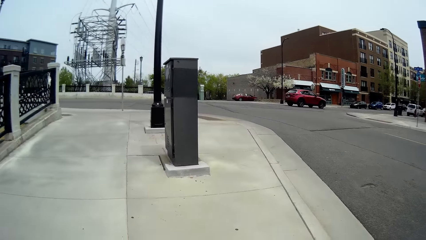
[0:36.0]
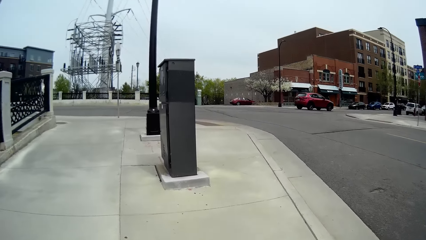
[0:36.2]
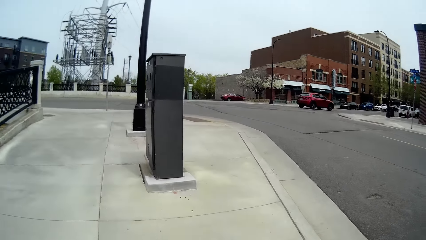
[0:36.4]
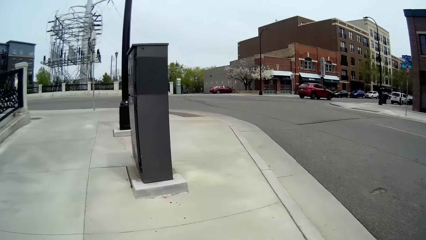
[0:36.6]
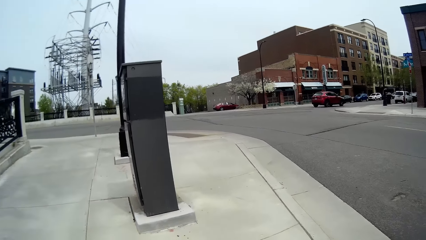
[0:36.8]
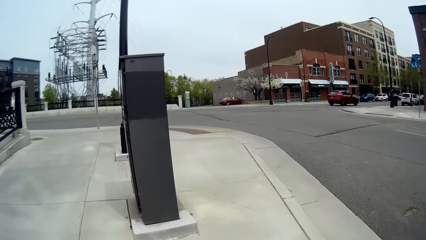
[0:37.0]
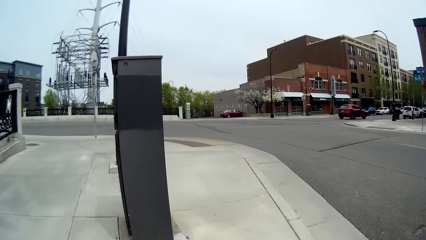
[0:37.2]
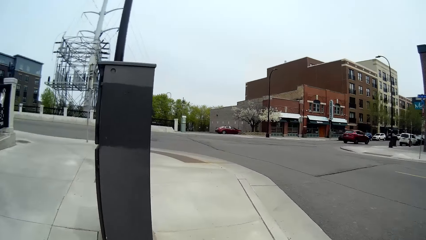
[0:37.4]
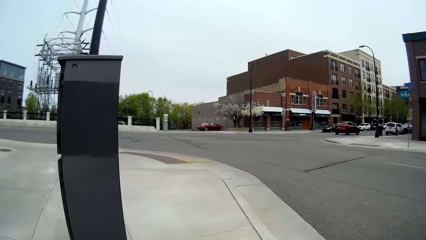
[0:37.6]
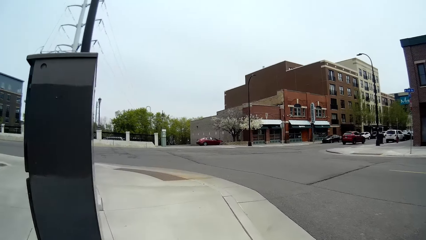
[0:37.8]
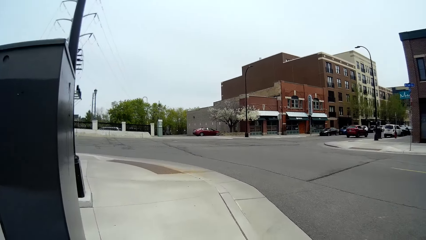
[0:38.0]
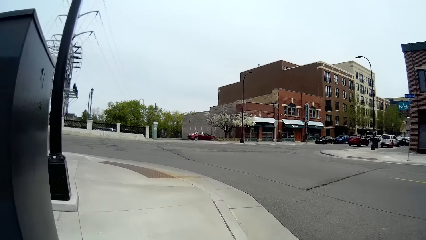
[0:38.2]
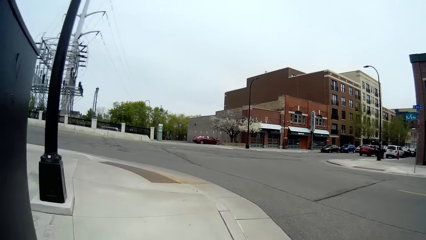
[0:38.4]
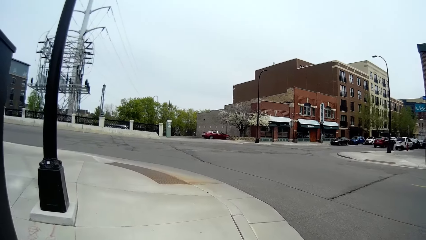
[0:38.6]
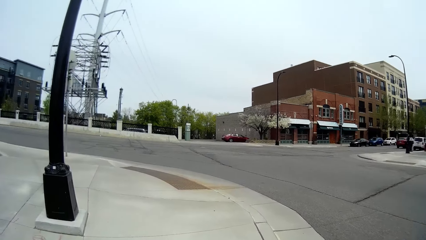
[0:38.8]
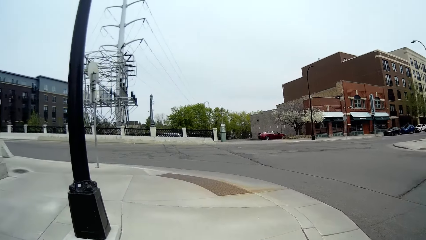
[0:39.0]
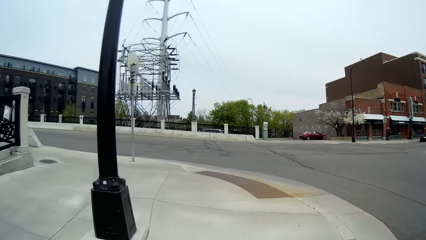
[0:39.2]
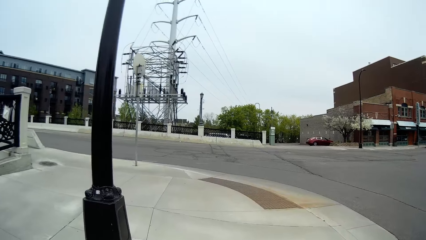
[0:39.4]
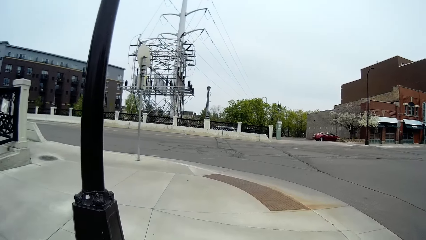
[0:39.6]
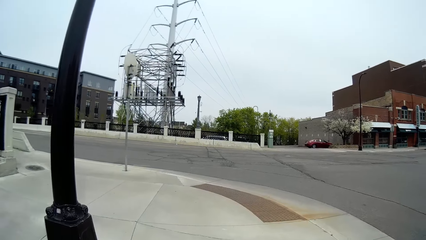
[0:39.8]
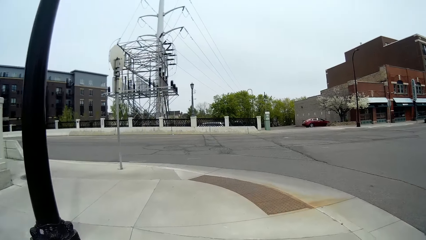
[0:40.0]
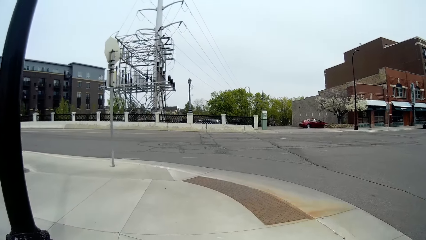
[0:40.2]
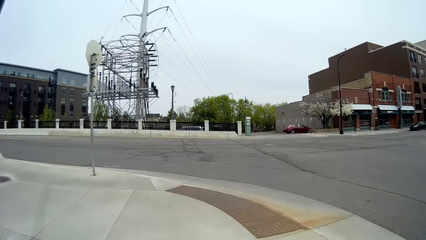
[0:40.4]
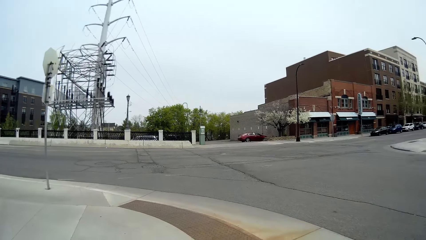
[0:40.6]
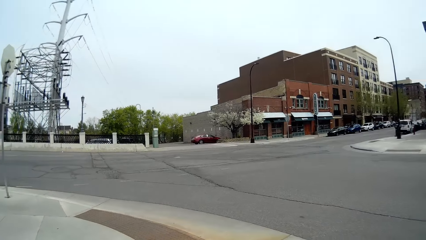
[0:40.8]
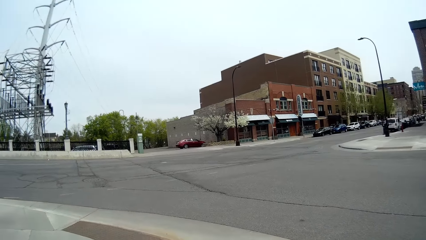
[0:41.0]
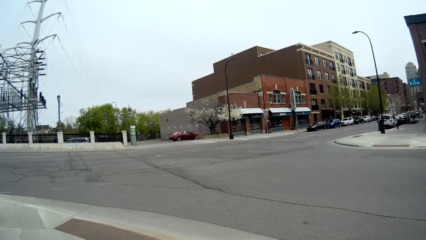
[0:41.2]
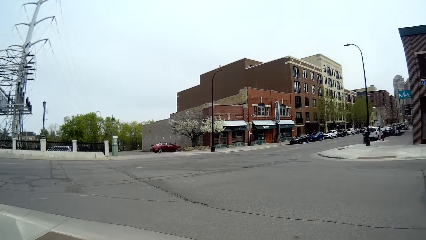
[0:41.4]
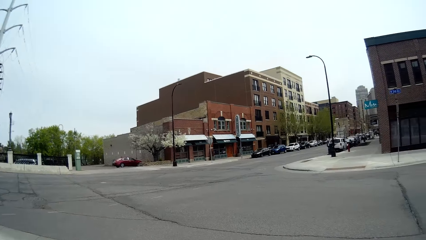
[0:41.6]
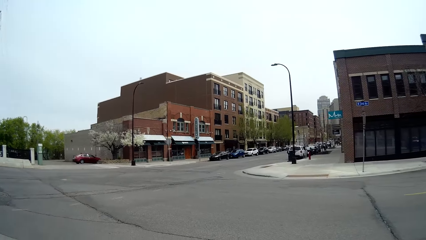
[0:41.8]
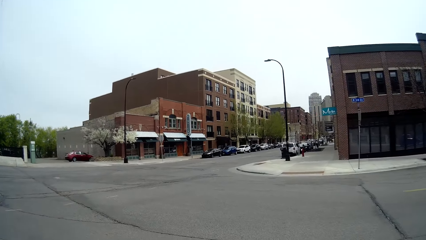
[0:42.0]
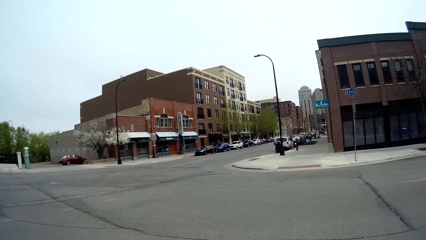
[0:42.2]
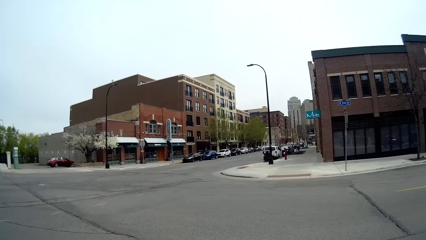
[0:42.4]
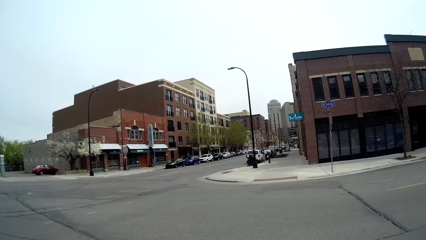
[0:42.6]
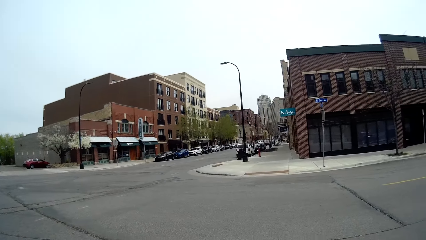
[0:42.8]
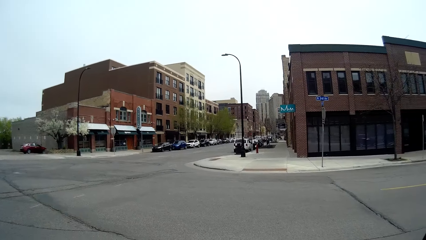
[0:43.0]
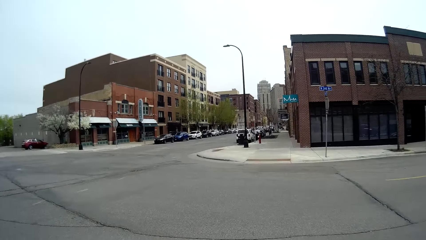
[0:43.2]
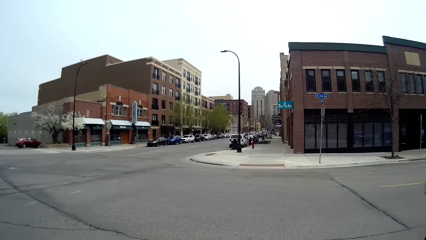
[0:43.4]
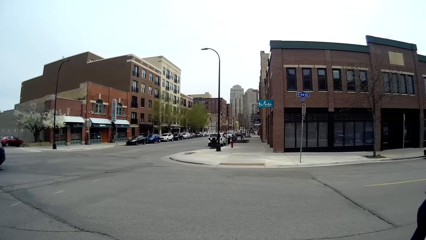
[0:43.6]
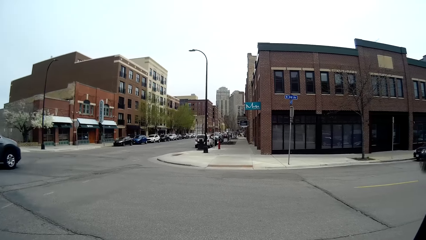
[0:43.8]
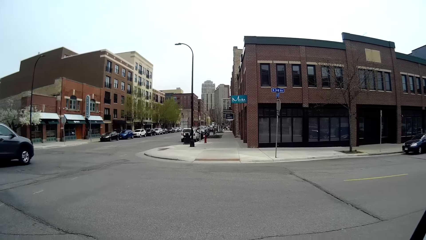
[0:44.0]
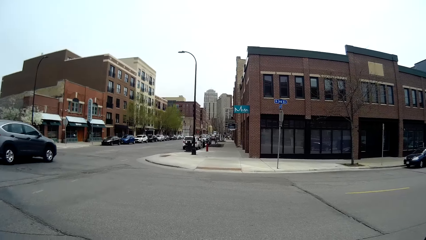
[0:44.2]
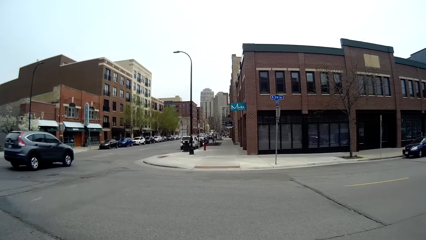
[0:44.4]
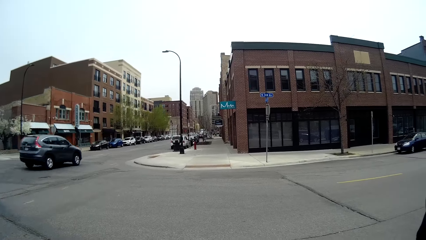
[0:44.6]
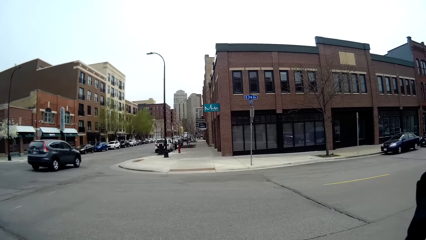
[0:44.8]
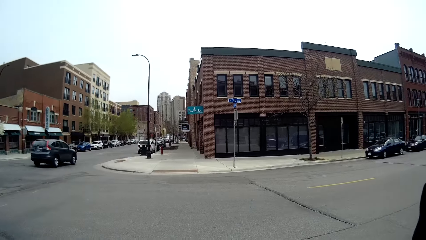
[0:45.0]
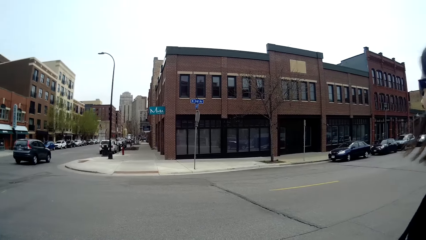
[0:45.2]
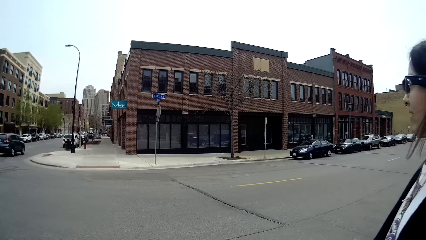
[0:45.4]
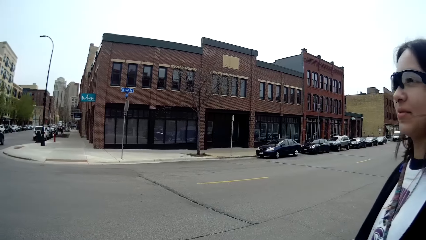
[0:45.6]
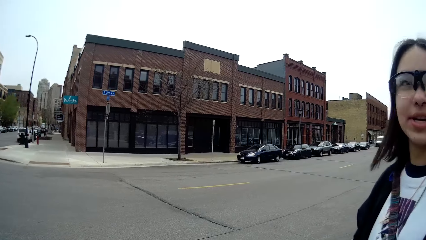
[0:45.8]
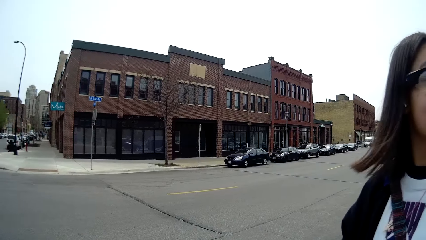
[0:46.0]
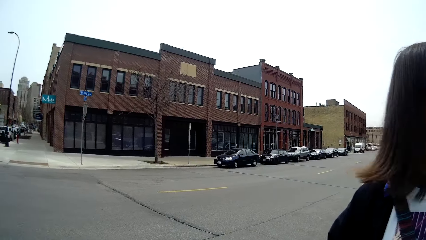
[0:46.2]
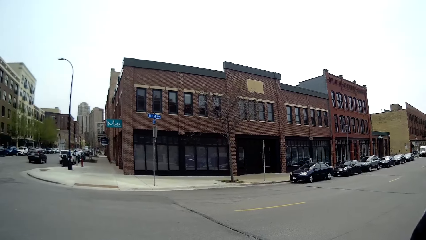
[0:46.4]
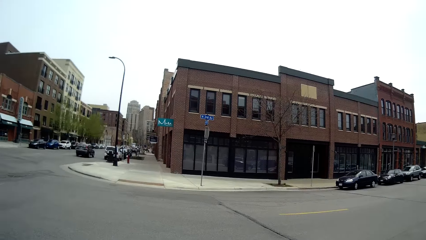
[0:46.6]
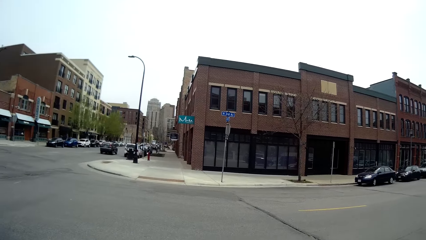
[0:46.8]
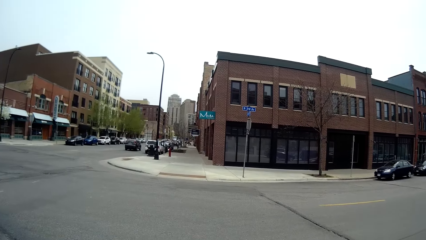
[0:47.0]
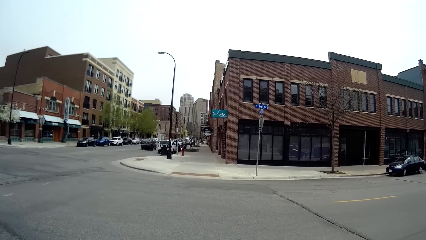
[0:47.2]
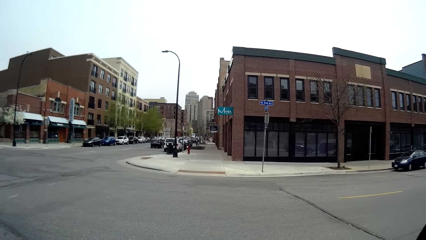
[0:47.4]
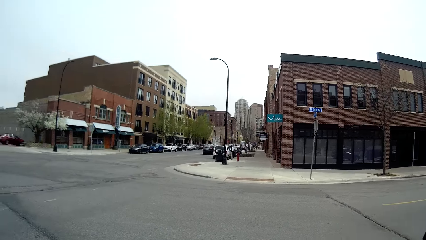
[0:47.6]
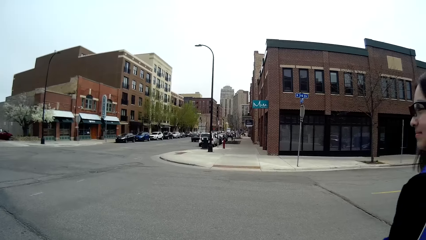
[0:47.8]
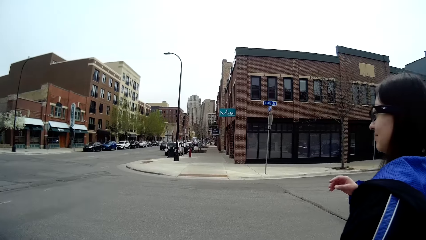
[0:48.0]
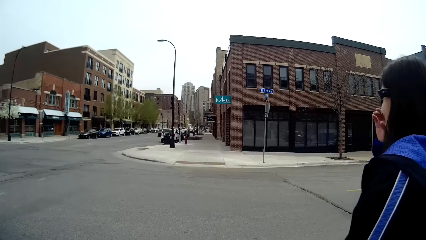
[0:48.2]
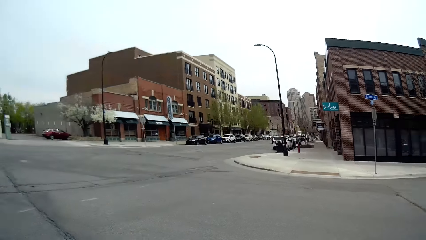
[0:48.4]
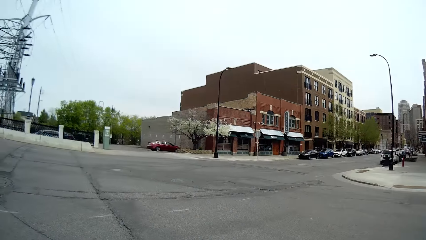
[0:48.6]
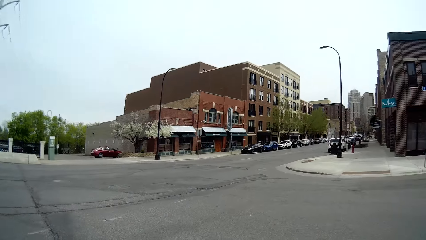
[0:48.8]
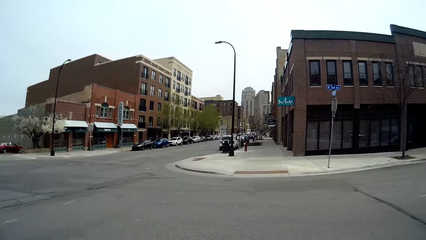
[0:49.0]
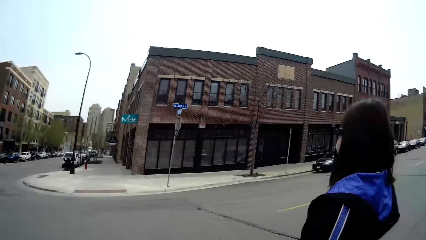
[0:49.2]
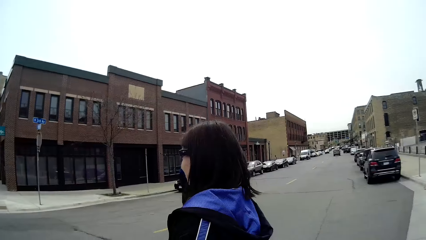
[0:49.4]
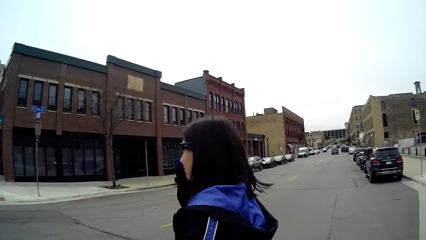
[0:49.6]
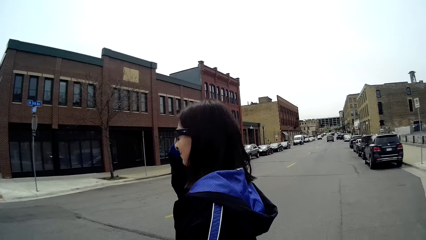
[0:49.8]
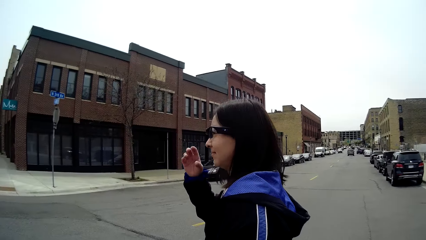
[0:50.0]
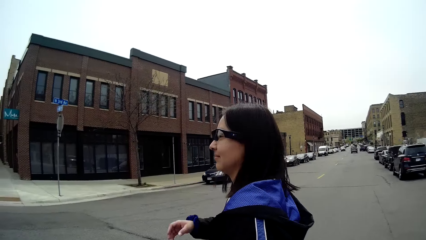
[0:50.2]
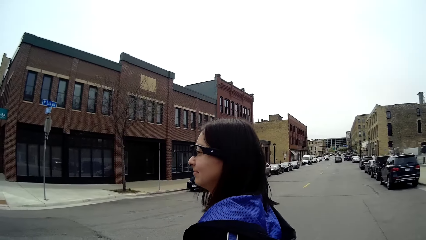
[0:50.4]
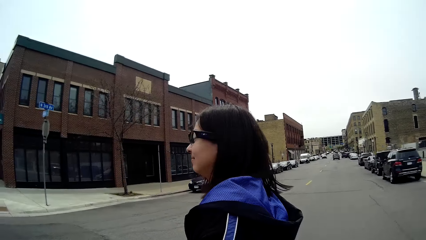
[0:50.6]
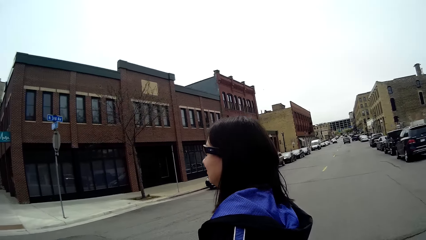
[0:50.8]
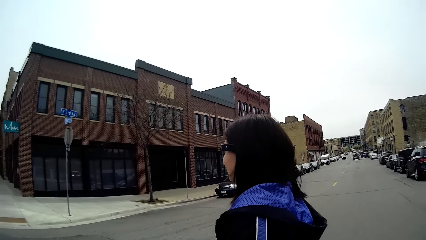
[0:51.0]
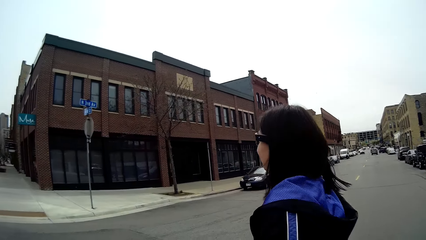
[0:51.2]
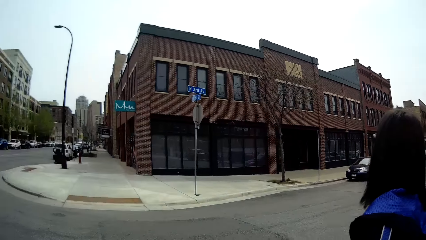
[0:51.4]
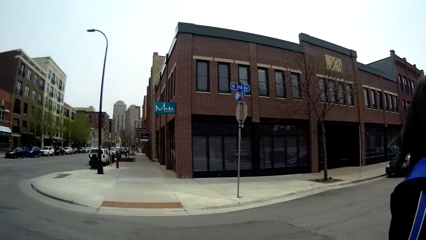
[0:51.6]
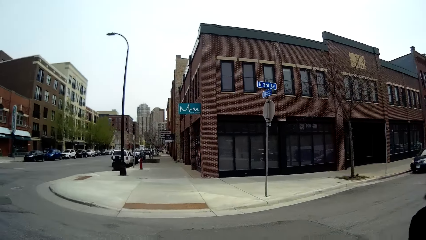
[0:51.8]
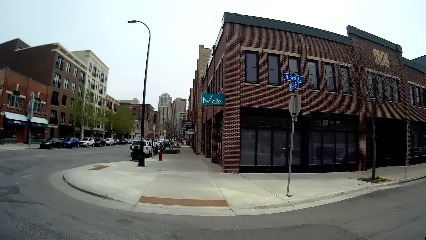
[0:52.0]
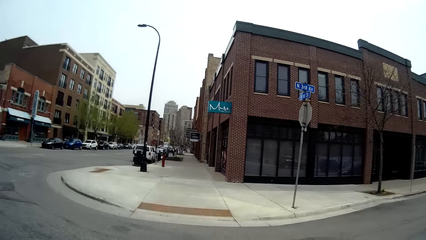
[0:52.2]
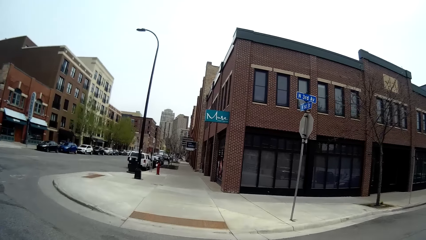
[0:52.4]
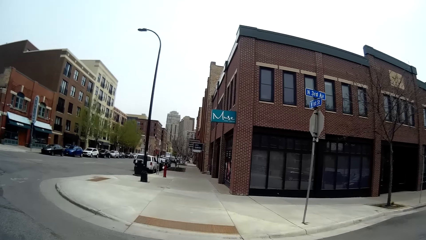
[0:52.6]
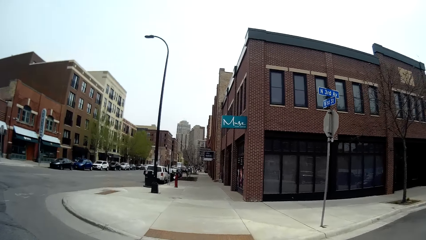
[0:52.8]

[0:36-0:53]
The camera wearer crosses the road. They cross to the other side of the road. The woman crosses to the other side of the road.
